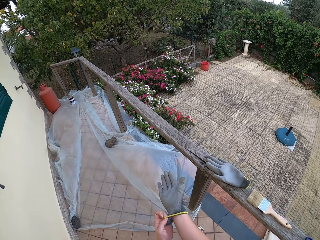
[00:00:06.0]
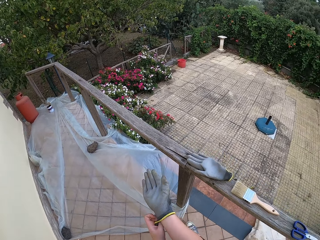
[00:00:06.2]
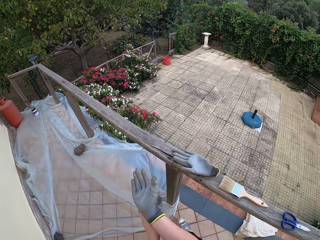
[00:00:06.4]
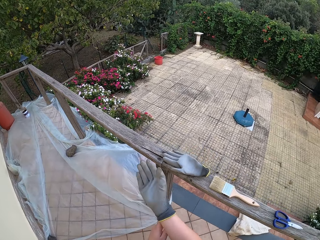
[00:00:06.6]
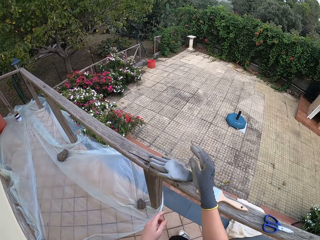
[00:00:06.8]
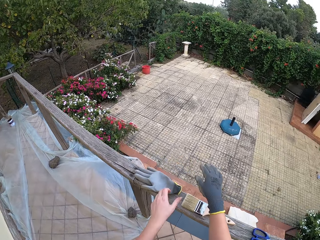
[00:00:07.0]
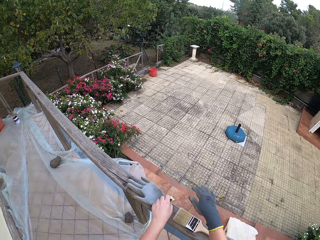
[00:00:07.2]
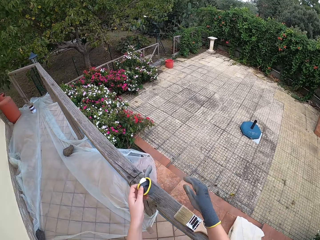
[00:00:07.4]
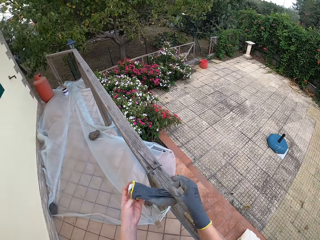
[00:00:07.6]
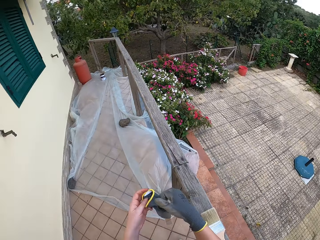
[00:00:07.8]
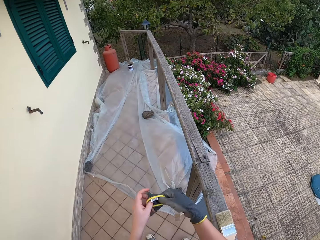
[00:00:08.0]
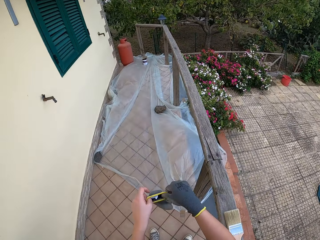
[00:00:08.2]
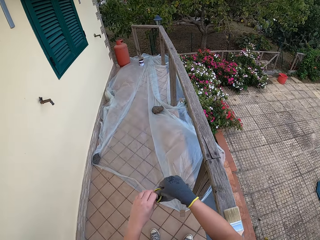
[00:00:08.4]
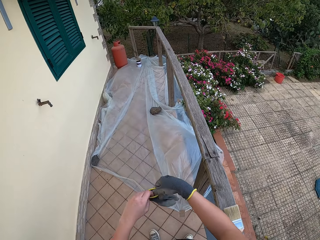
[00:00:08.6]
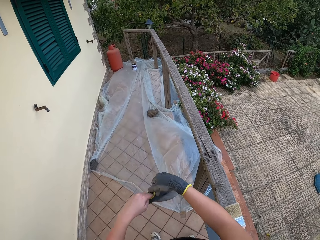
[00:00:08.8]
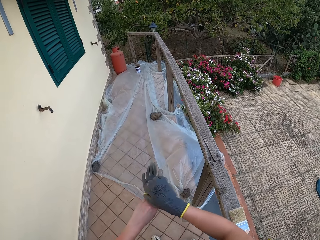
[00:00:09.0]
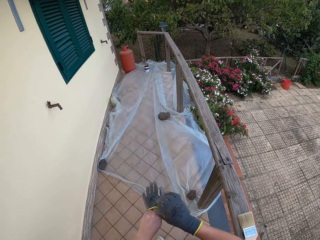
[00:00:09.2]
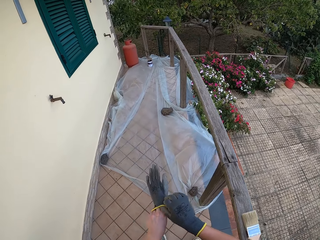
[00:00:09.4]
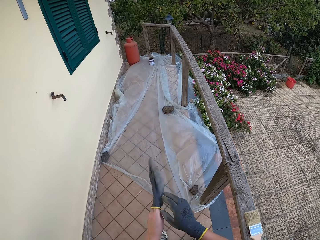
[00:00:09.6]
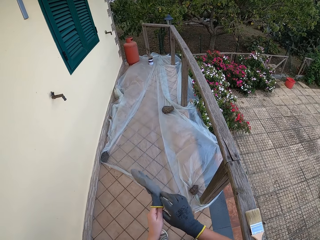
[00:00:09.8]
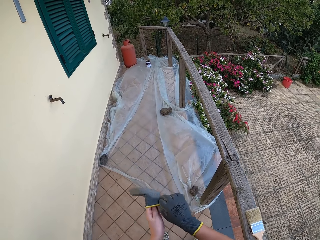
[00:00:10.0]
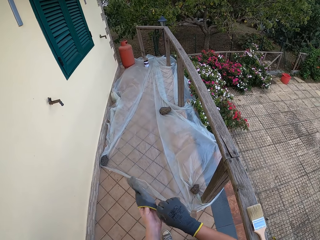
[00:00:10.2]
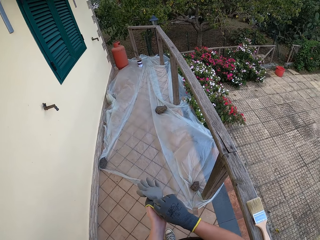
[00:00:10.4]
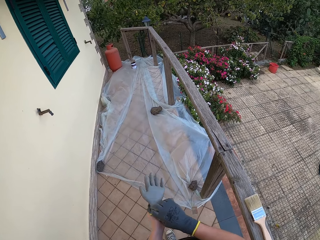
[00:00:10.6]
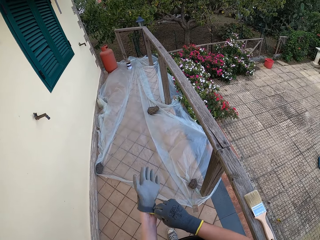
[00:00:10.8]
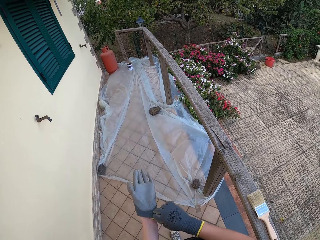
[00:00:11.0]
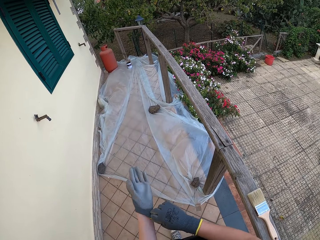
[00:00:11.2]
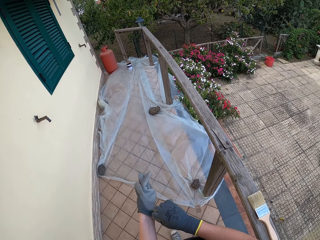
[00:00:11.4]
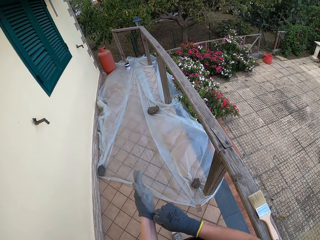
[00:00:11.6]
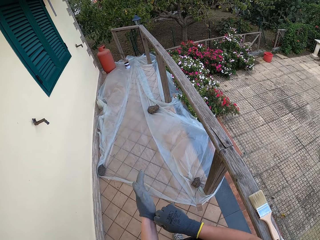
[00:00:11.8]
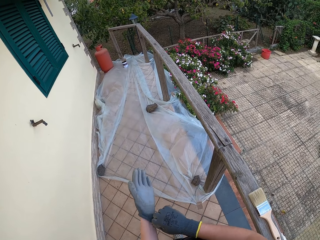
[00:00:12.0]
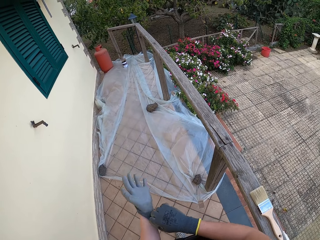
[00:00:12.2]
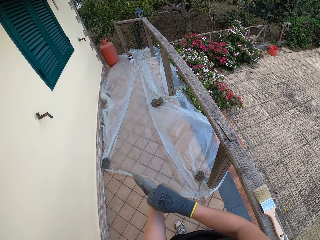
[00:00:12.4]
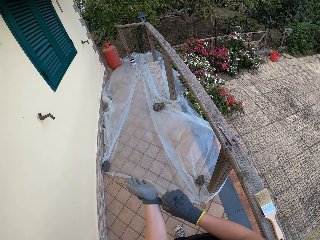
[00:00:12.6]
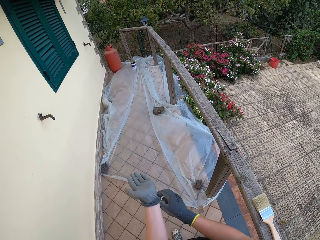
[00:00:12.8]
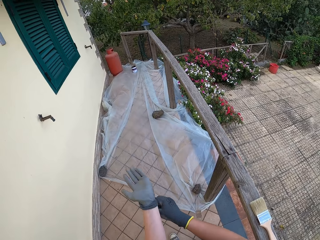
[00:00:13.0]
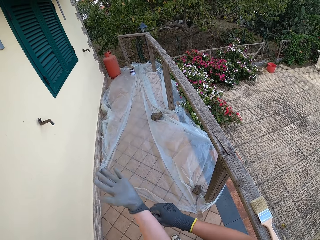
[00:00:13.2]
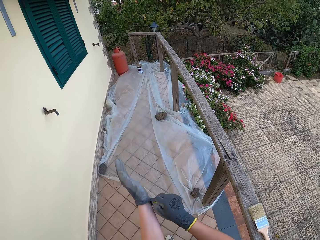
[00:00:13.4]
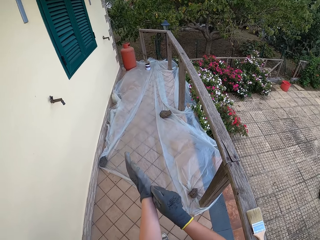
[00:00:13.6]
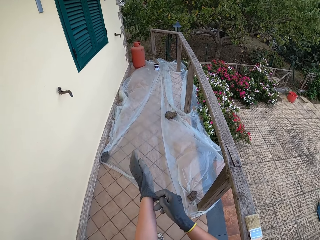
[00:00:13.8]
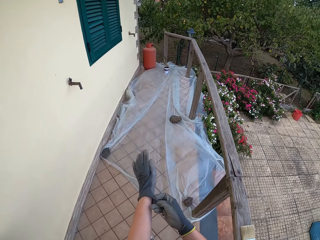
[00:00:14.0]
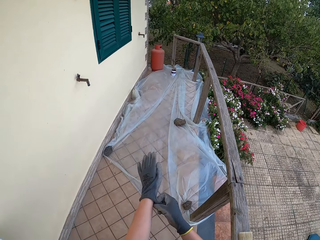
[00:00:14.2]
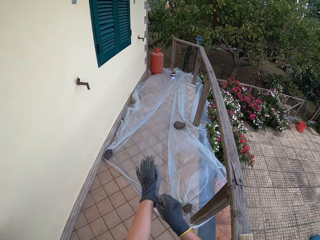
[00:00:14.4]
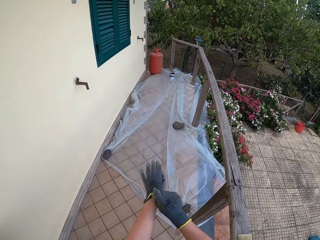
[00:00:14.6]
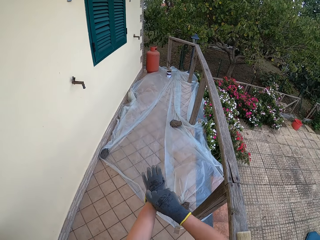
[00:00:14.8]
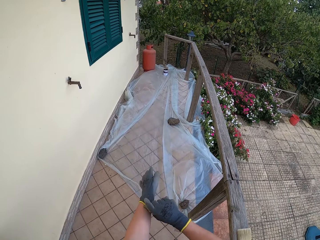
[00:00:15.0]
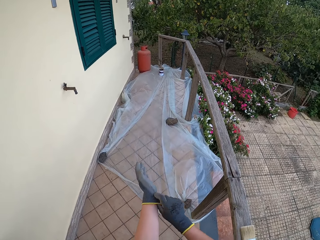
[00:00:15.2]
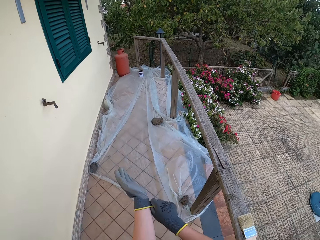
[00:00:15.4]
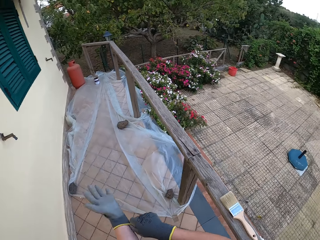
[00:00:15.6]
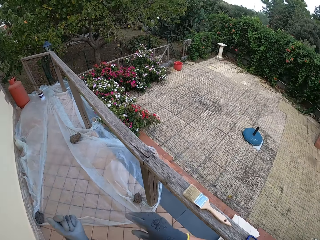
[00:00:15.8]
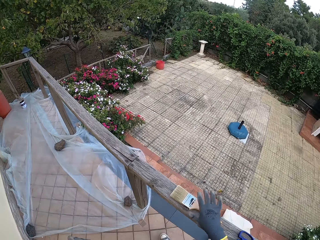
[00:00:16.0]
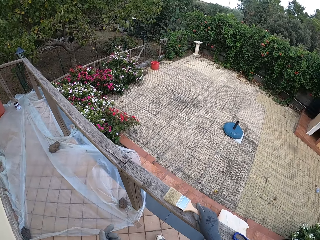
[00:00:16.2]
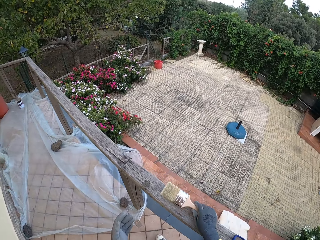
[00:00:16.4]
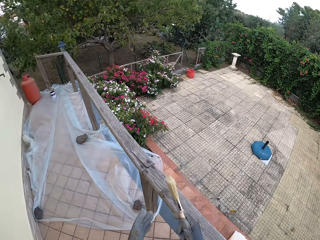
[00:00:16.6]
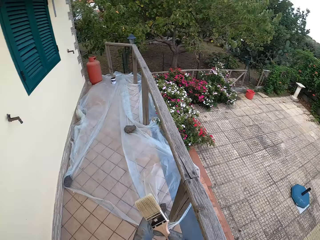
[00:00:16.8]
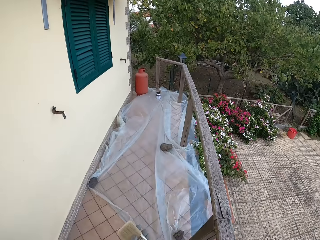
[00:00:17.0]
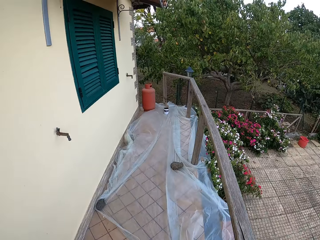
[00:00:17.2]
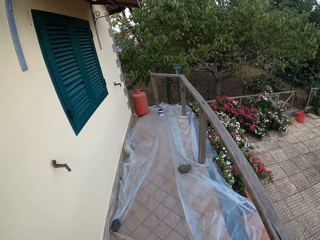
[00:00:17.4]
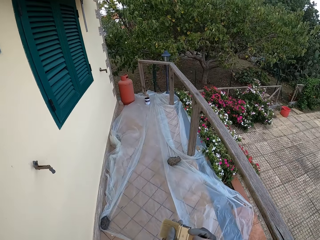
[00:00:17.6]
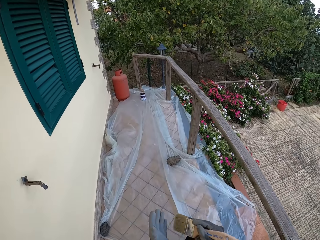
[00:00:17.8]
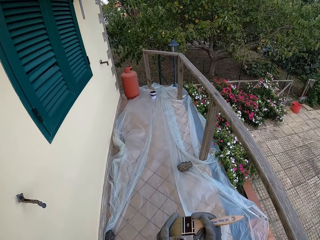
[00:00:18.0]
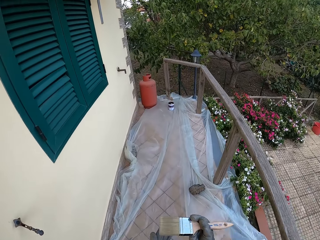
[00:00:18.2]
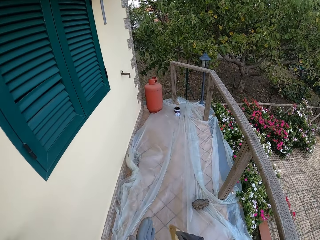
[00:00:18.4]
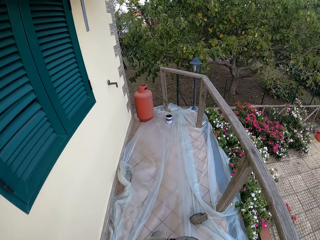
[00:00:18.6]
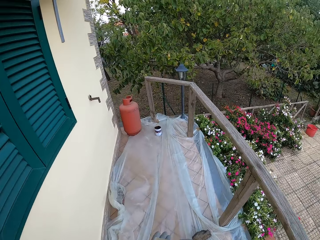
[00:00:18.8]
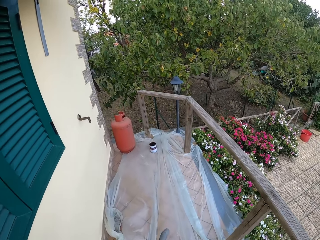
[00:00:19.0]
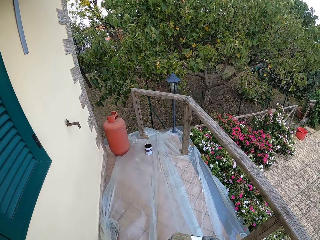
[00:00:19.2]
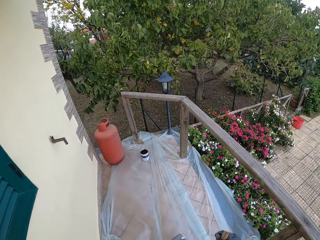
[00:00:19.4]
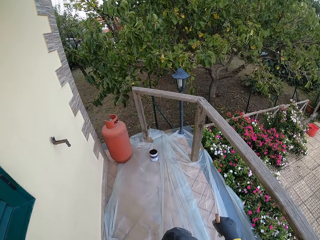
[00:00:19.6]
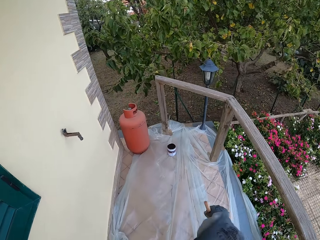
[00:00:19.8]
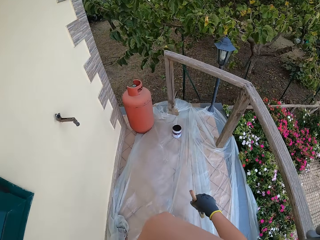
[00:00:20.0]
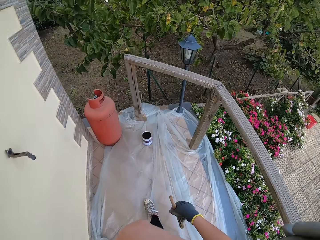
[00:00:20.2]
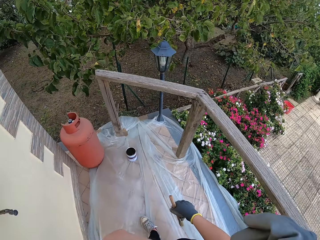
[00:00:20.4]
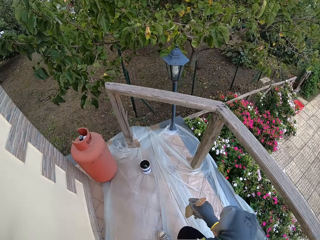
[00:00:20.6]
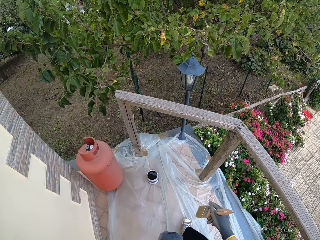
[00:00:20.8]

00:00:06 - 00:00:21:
The camera wearer picks the gloves on the handrail. He wears the gloves. He picks the paint brush on the handrail. He walks toward the paint on the floor and brushes his hand with the paint brush.

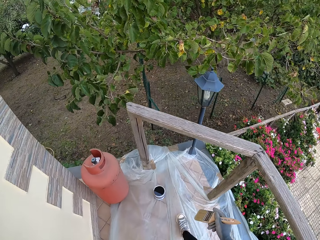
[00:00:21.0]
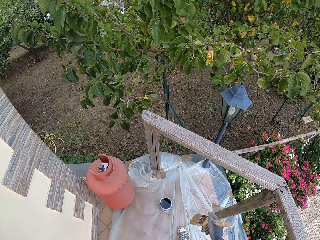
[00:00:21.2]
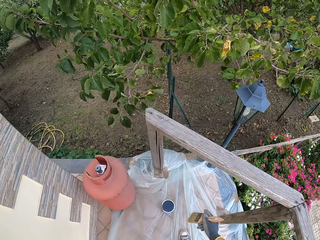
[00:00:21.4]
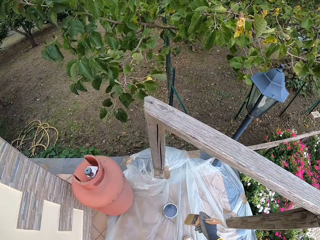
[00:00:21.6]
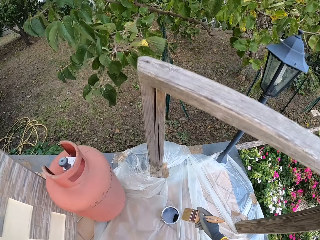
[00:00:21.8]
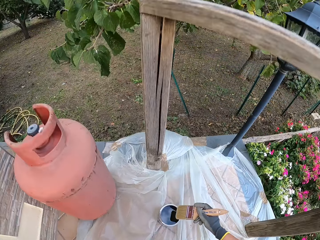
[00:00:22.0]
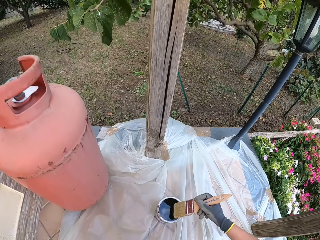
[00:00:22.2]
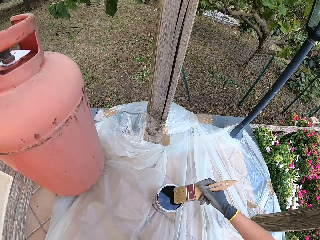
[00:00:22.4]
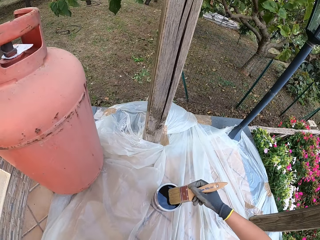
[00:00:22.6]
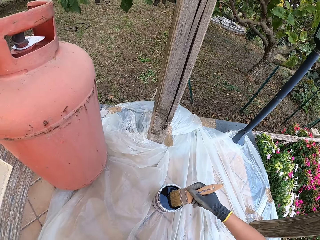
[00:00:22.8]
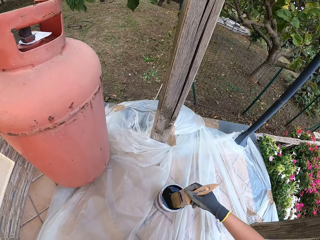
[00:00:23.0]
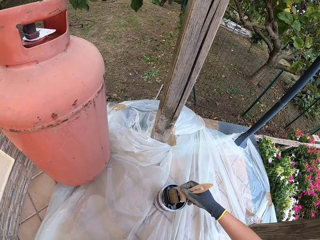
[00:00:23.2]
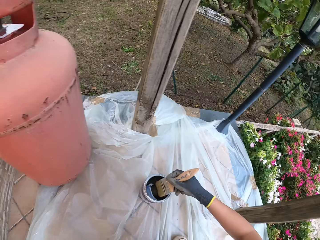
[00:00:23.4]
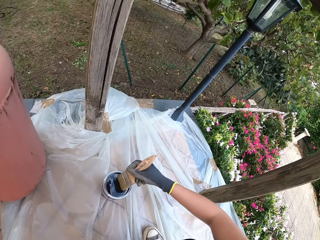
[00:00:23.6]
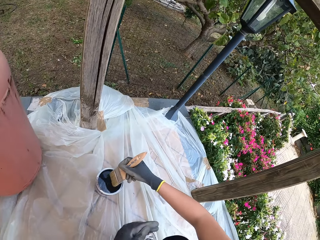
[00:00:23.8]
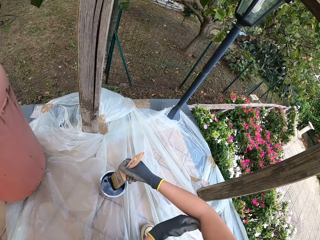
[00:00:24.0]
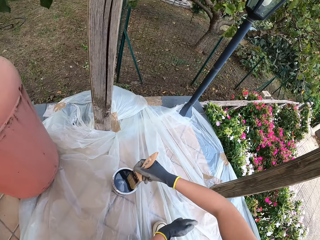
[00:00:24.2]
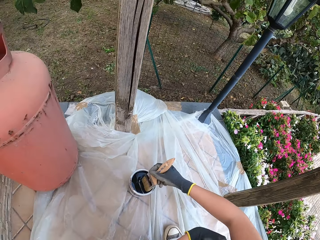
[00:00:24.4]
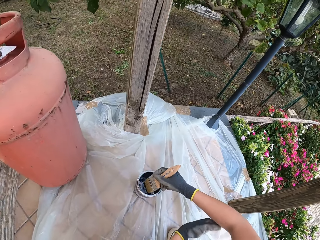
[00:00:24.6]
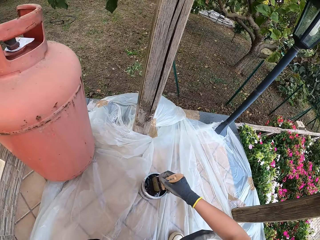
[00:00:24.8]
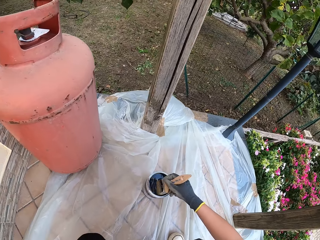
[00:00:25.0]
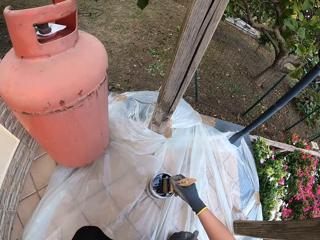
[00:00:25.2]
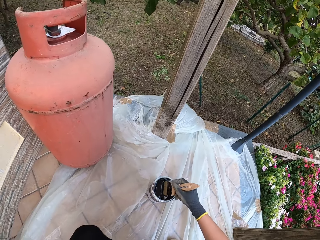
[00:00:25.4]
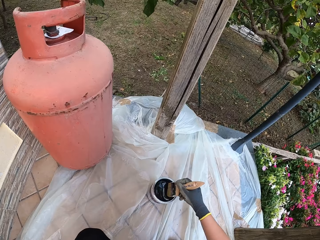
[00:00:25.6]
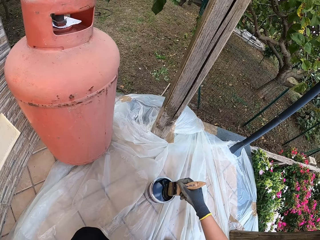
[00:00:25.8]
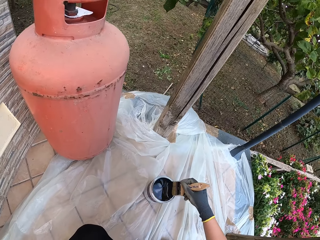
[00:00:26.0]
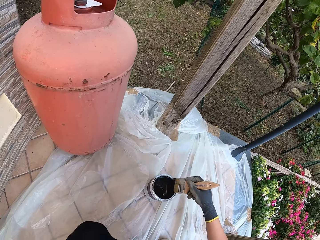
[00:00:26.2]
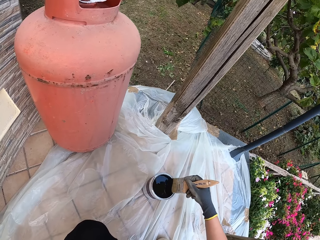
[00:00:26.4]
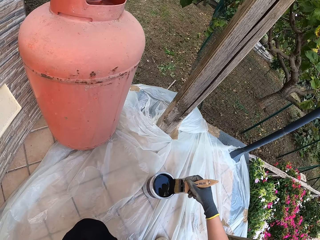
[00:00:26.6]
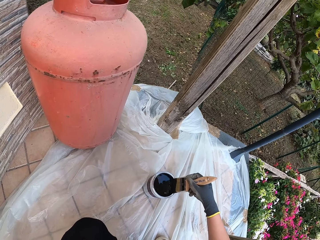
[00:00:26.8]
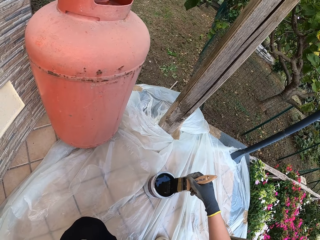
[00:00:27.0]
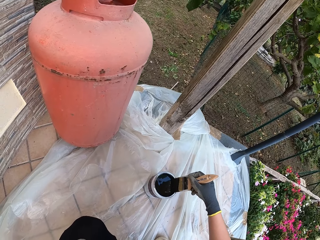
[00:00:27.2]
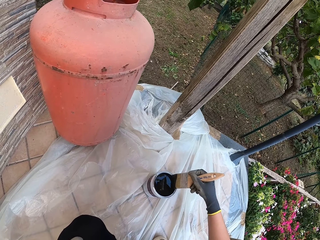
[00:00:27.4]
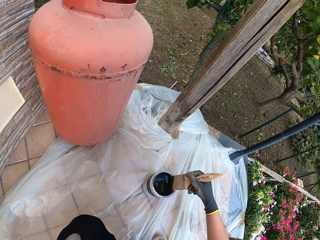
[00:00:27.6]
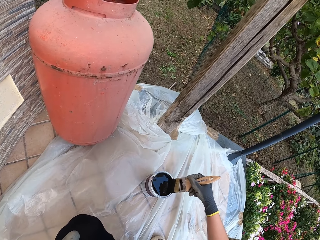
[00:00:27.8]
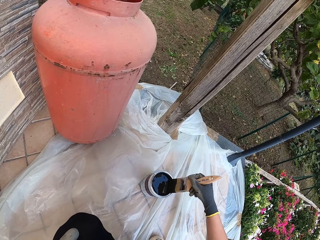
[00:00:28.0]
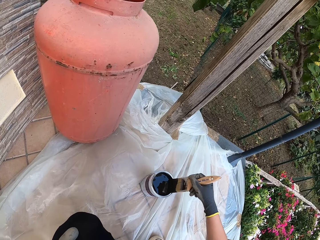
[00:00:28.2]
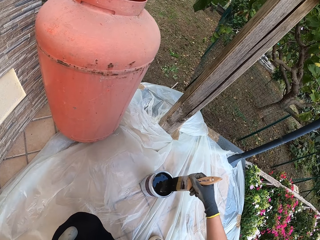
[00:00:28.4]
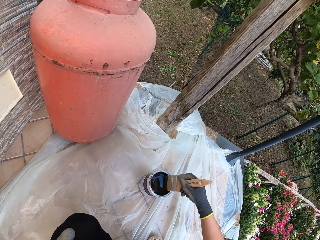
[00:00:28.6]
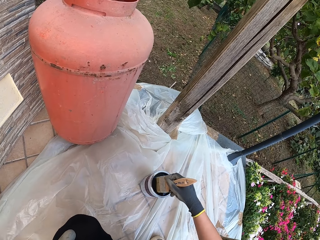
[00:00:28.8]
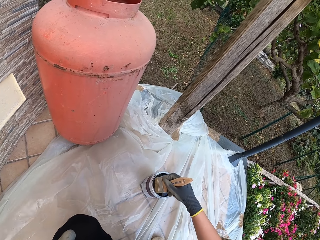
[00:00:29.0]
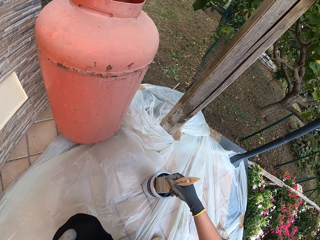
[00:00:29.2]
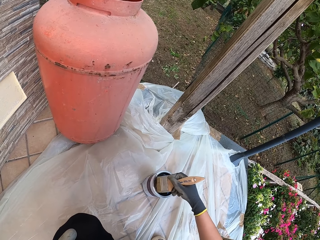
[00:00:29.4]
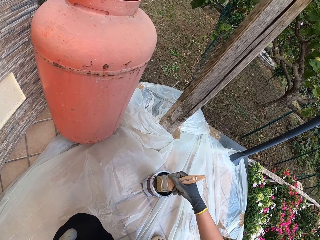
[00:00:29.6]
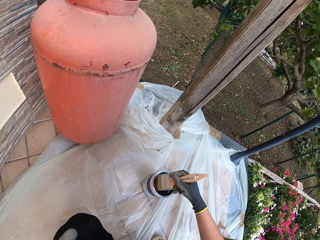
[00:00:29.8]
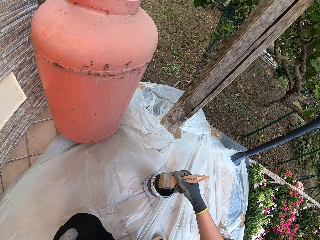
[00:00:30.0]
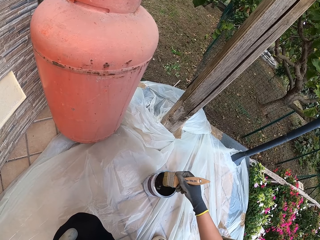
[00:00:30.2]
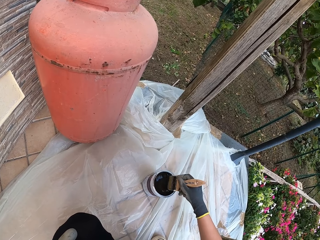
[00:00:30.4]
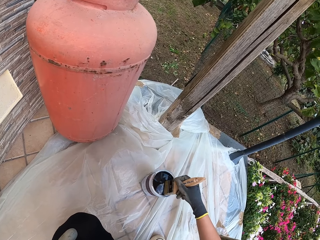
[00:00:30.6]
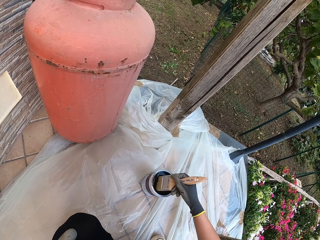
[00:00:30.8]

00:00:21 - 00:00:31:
The camera wearer bends. They draw paint from the paint can with a paint brush.
